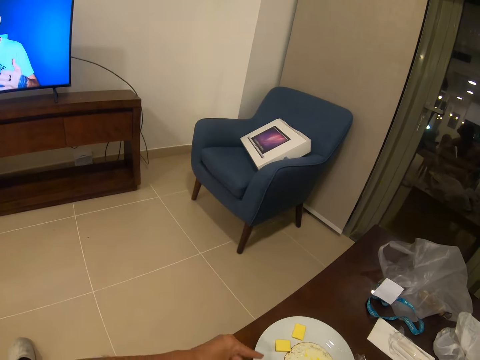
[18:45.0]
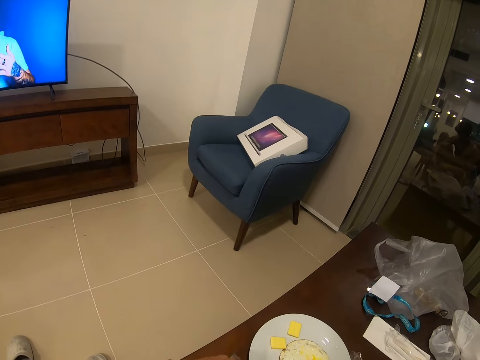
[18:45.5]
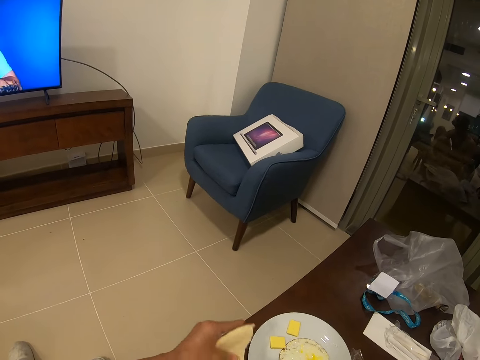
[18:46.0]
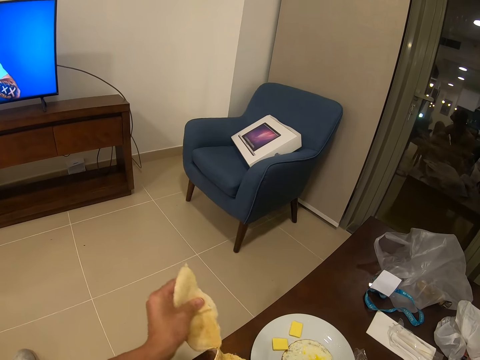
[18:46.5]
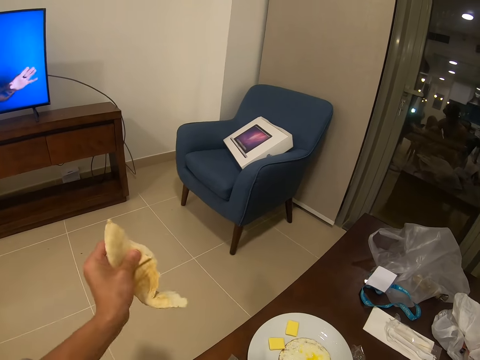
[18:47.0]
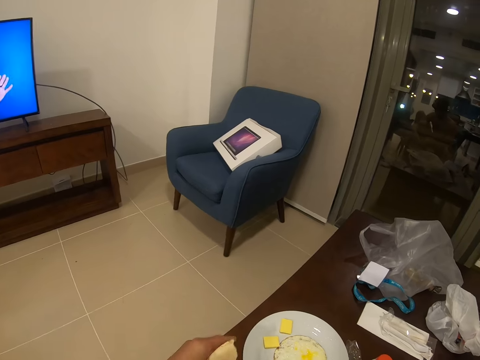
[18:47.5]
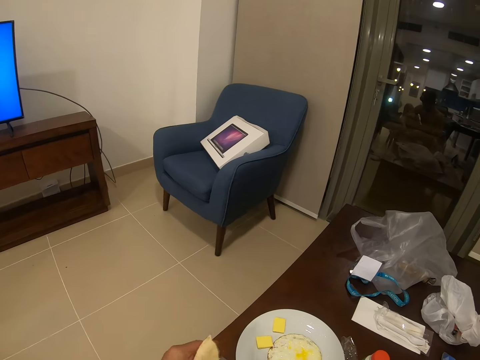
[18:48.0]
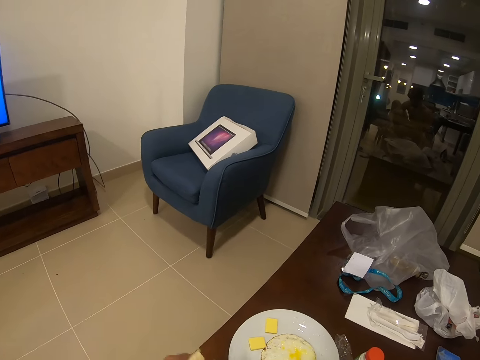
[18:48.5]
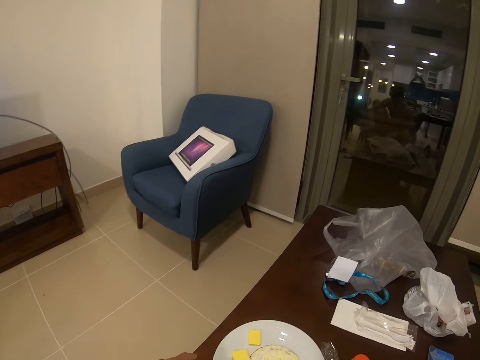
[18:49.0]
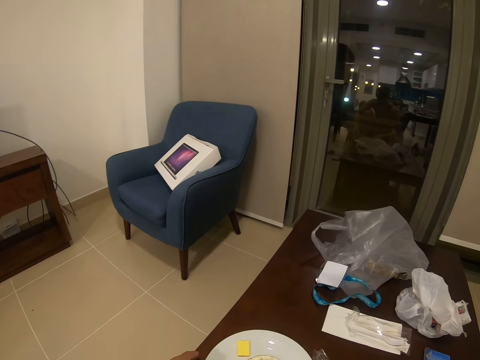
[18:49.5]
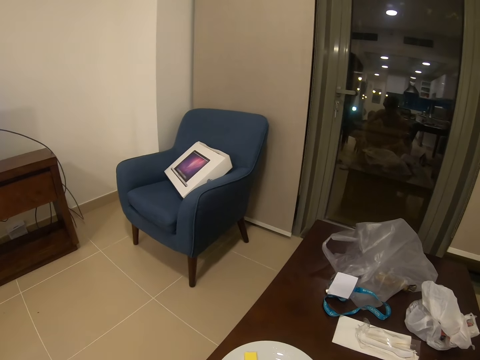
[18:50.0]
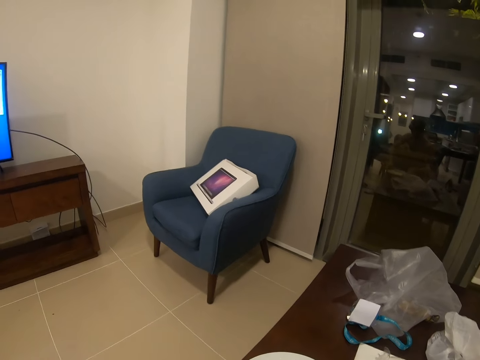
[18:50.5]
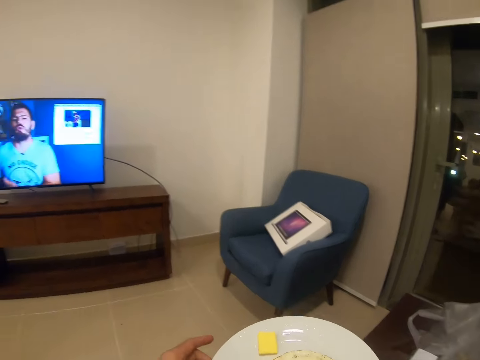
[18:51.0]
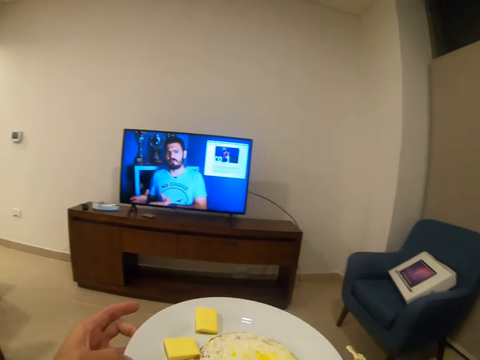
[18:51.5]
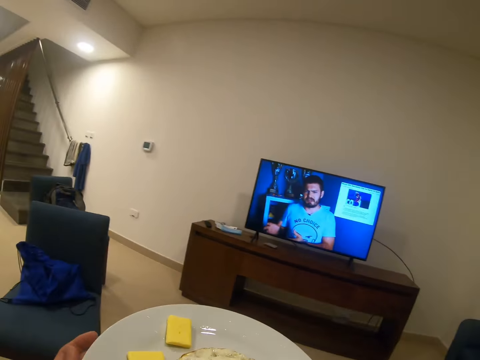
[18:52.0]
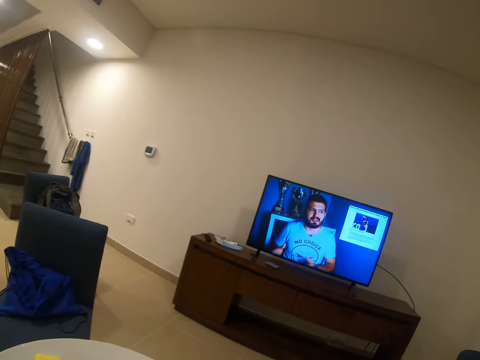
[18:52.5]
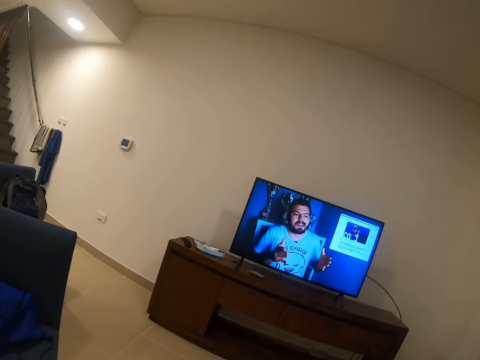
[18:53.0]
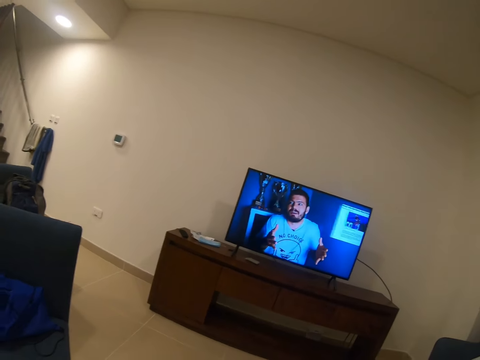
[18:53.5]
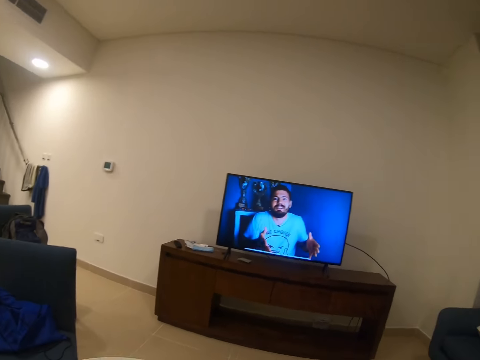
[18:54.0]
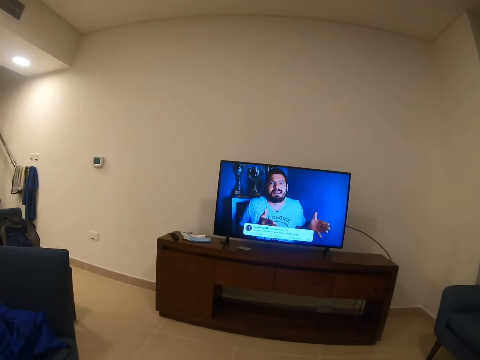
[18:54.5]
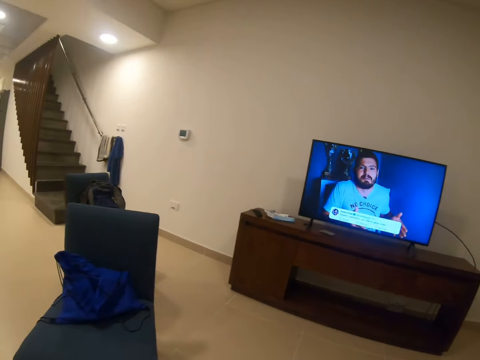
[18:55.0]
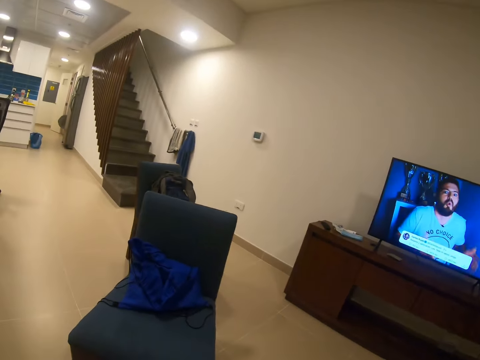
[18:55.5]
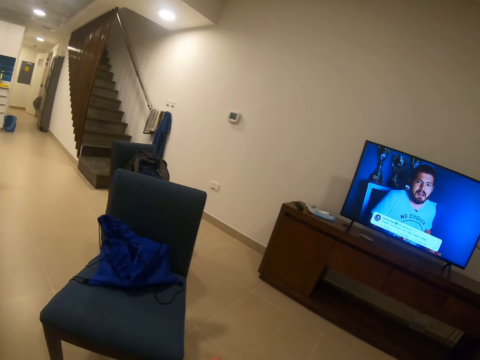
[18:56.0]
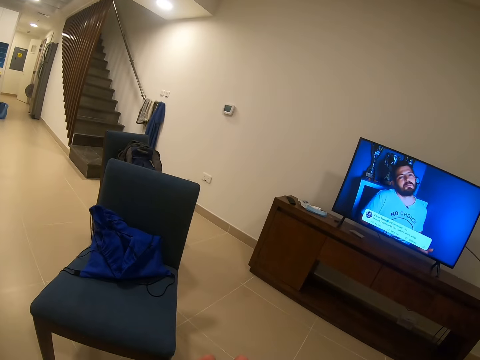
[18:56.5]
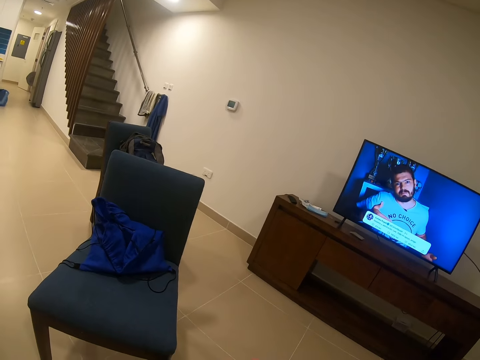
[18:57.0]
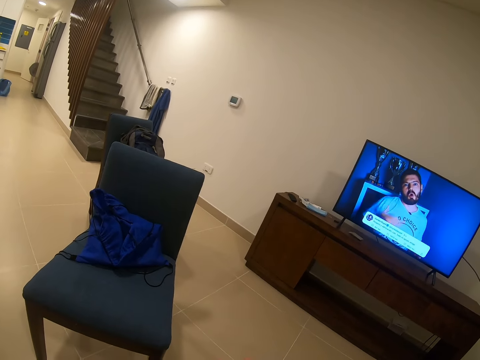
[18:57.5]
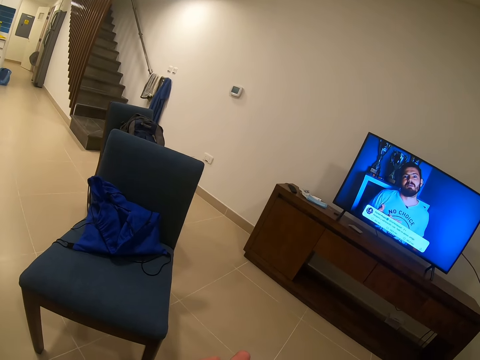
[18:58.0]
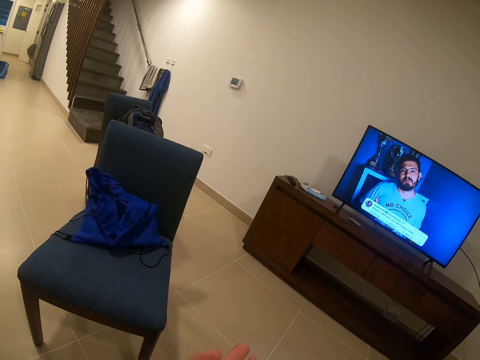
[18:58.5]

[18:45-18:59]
The camera wearer touches the snacks in the plate. They hold the bread and cut the piece of bread into 2. They look at the plate and look around. They pick up the plate and hold the plate. They look at the television, look around, and look at the chair.

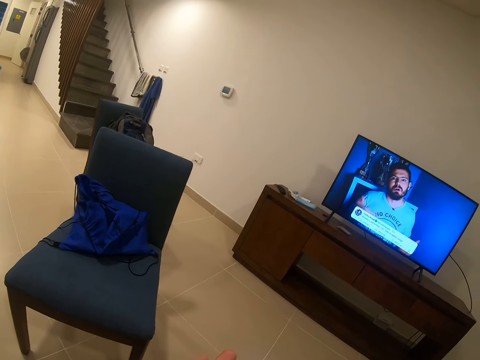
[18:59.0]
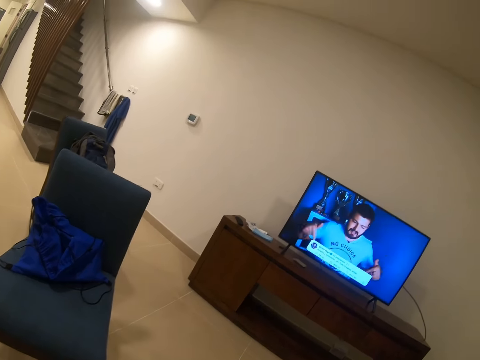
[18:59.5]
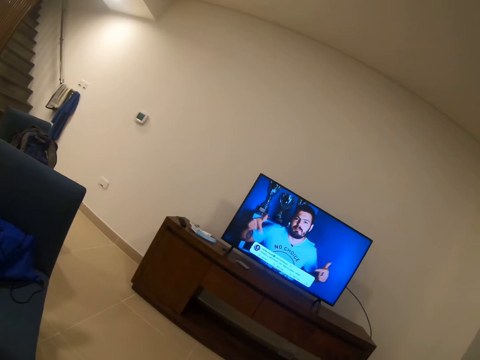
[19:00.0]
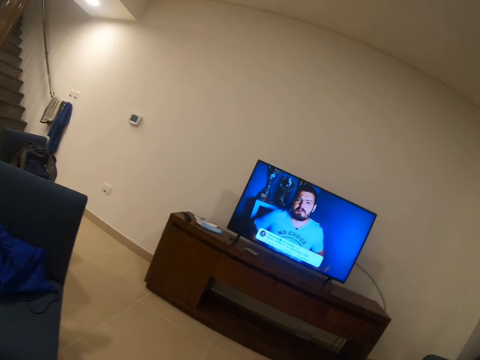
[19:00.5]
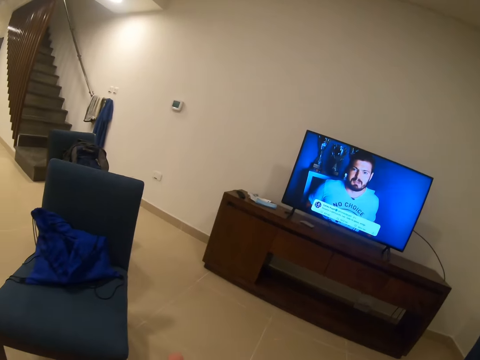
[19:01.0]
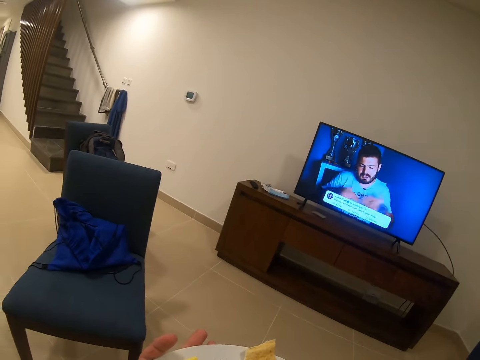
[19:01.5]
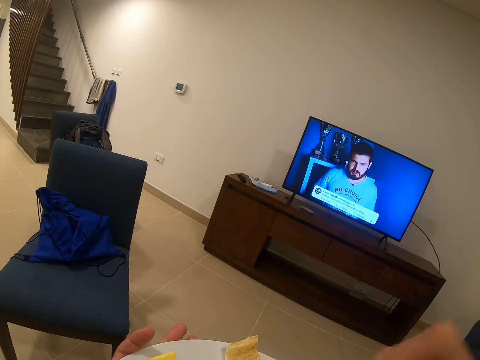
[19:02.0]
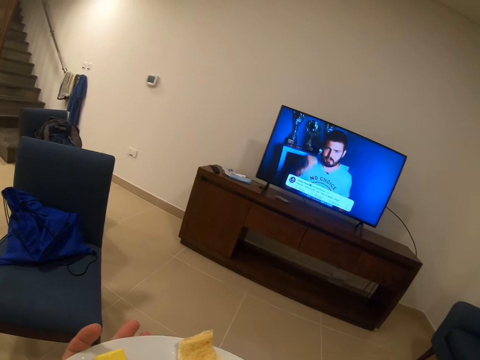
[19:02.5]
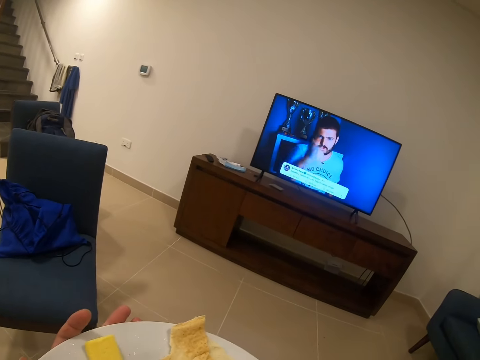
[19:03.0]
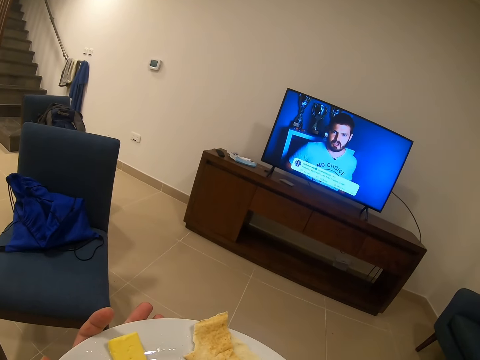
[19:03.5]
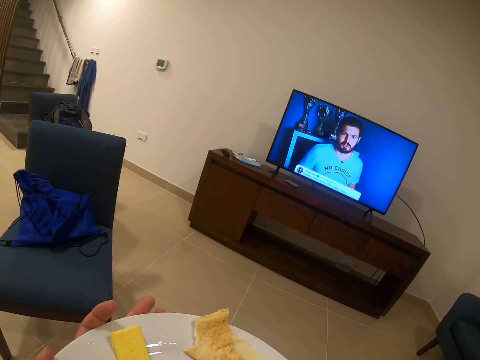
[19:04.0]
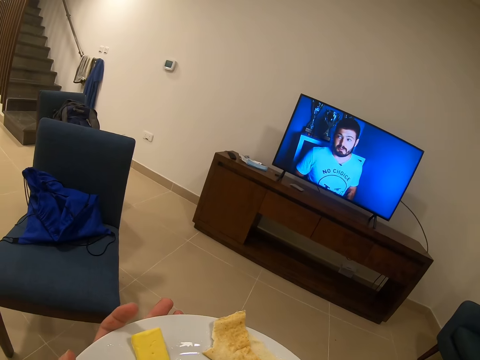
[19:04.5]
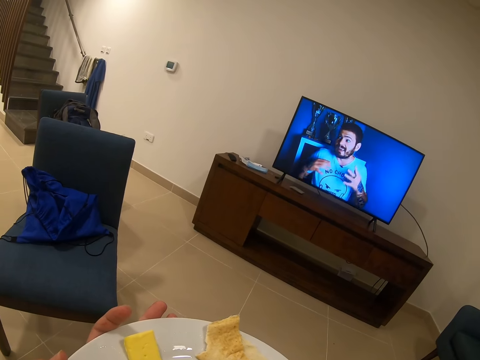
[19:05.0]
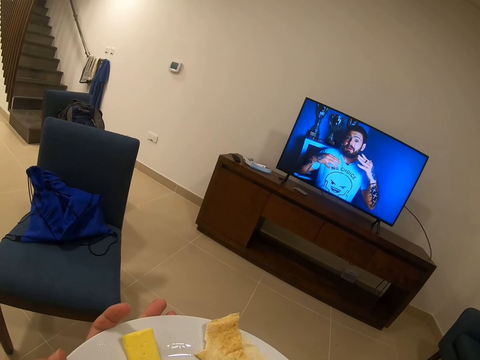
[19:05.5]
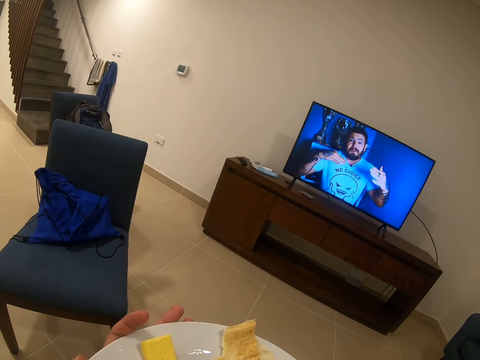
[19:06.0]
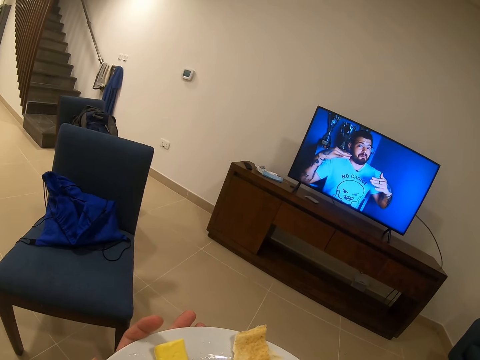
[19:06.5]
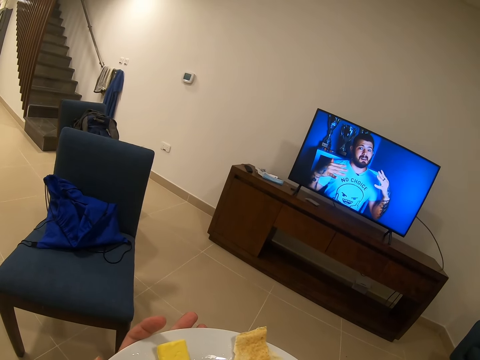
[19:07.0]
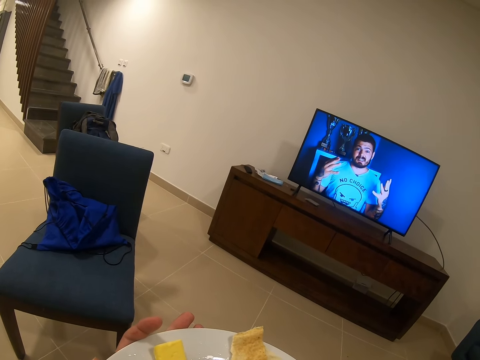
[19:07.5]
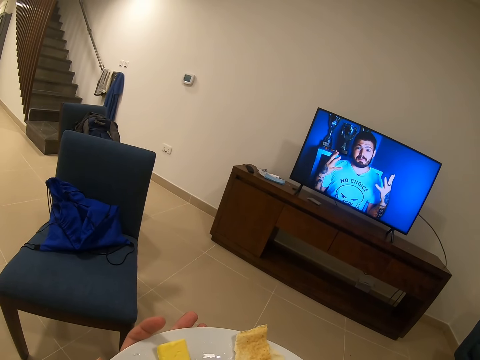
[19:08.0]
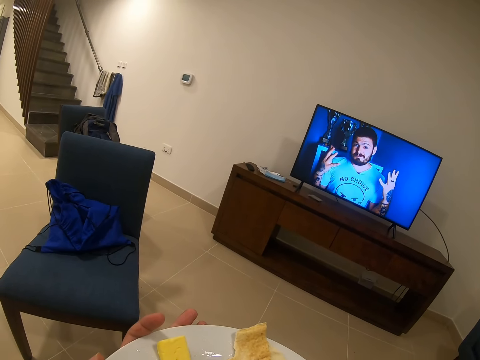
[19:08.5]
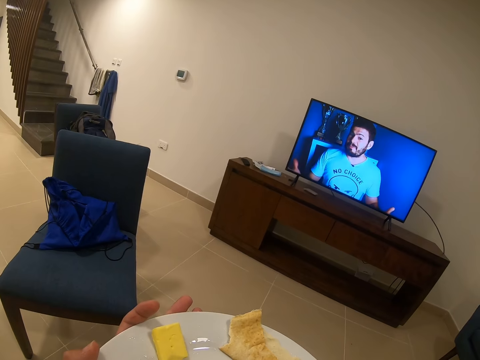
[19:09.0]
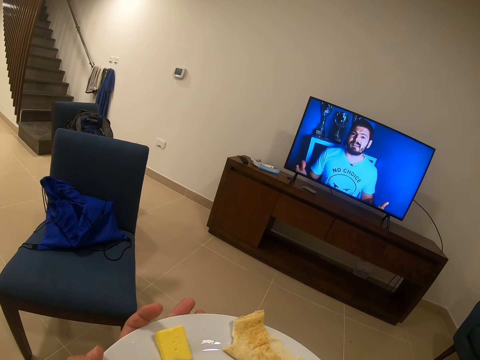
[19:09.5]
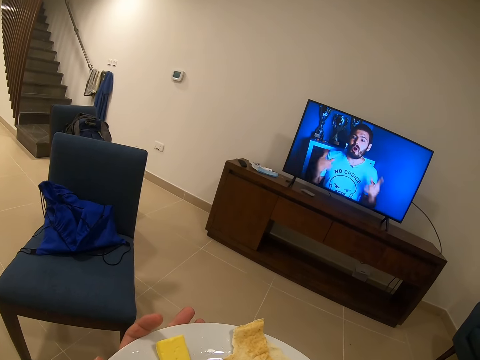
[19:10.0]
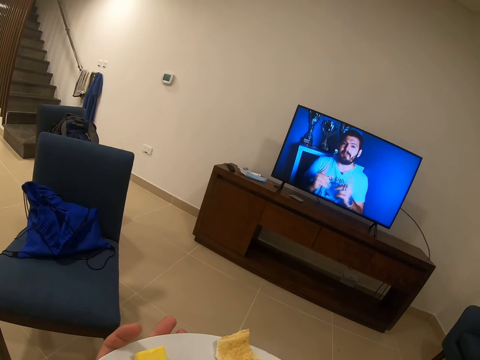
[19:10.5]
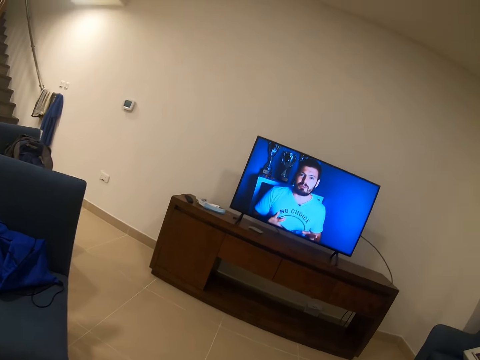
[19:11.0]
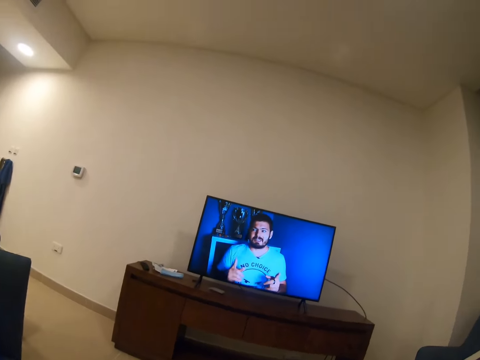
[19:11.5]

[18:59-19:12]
The camera wearer watches television. They hold the plate and look at the plate.
